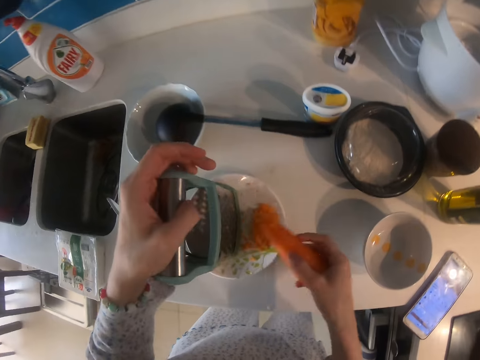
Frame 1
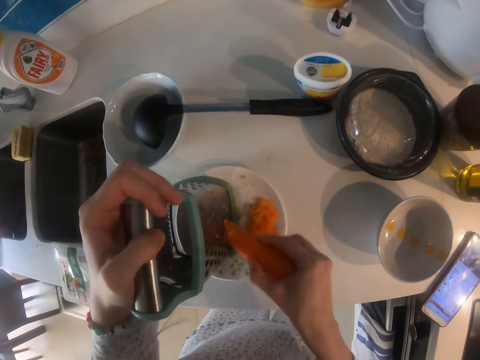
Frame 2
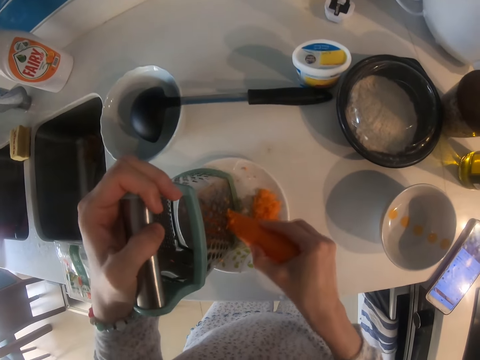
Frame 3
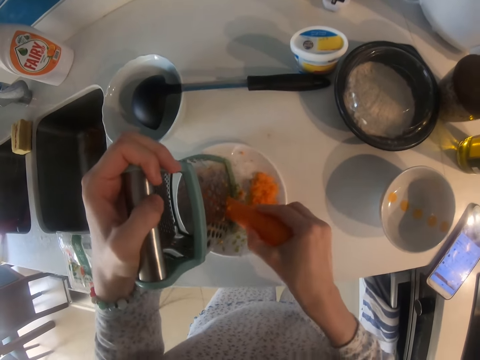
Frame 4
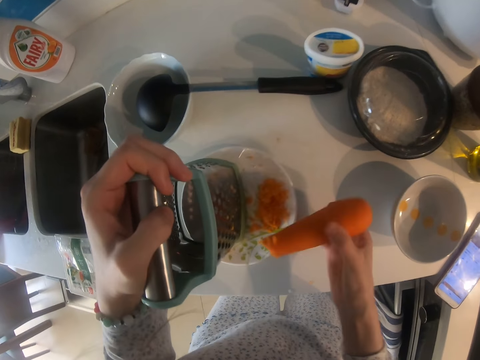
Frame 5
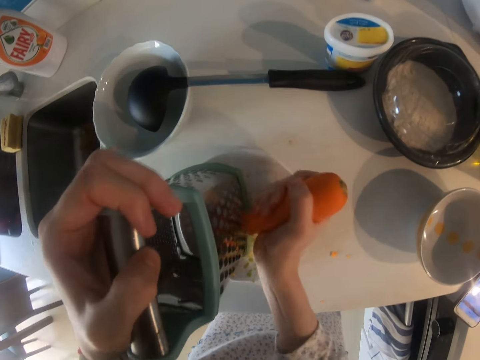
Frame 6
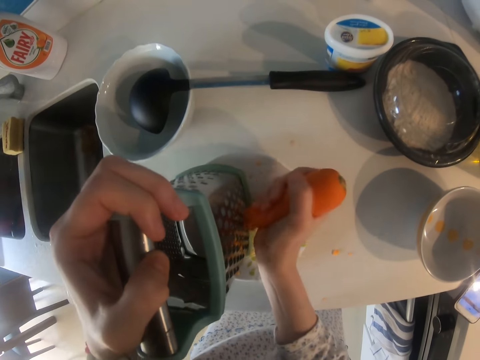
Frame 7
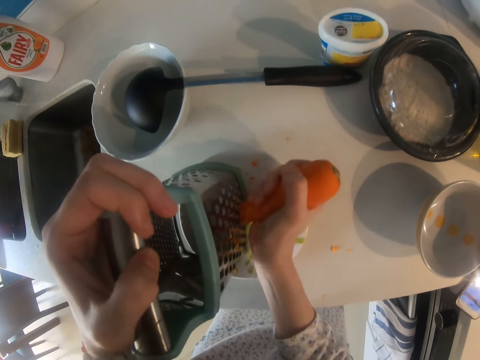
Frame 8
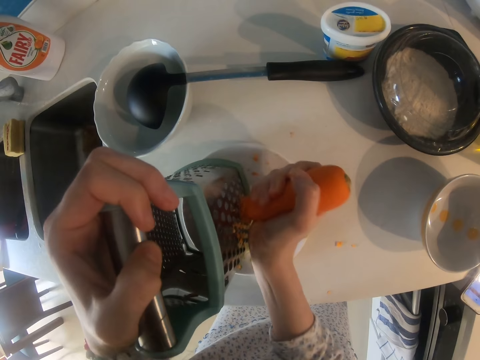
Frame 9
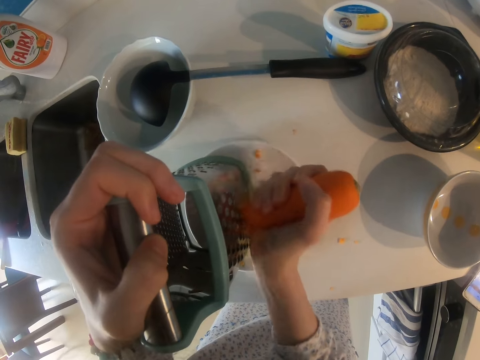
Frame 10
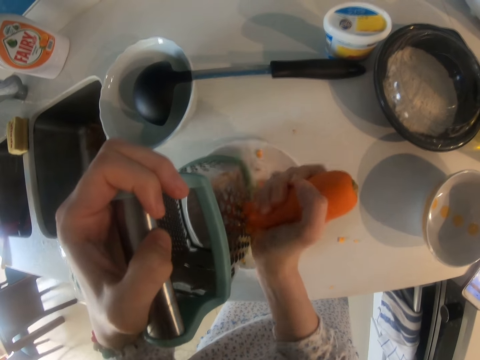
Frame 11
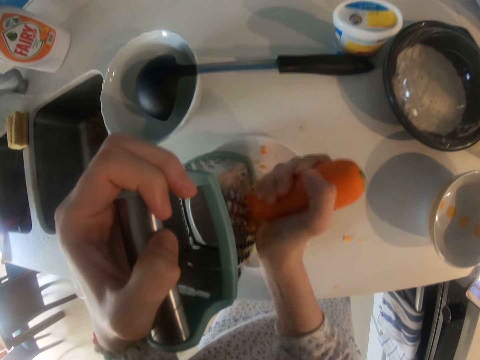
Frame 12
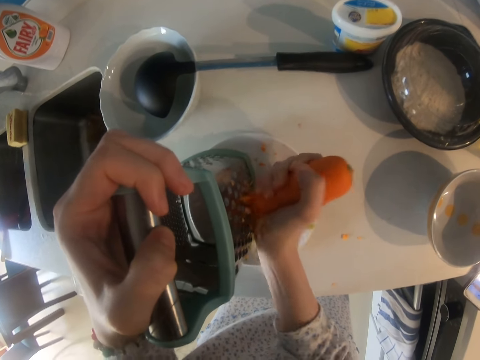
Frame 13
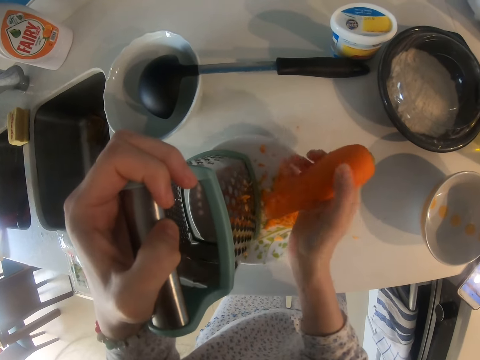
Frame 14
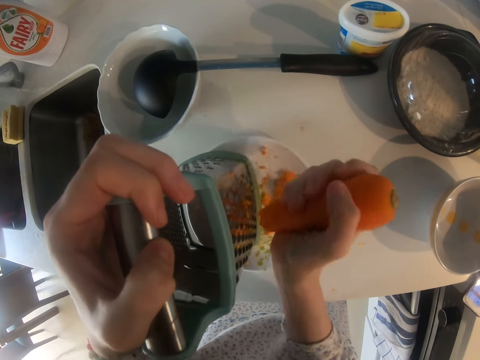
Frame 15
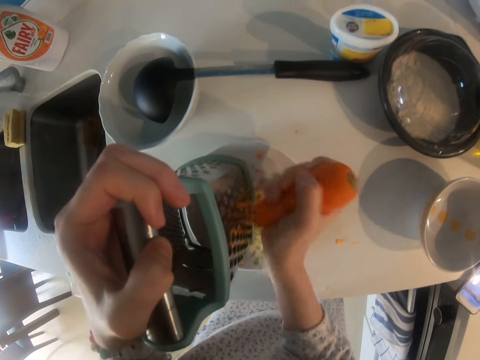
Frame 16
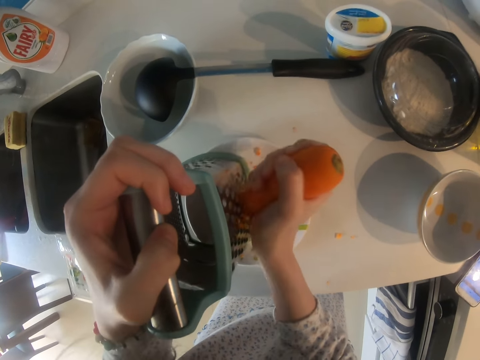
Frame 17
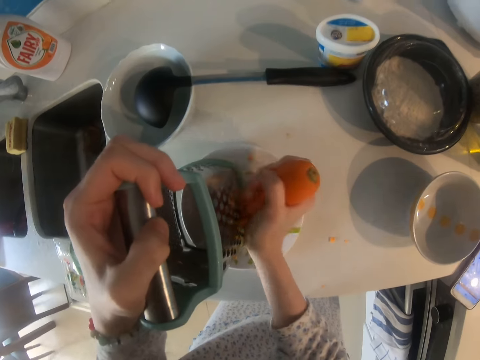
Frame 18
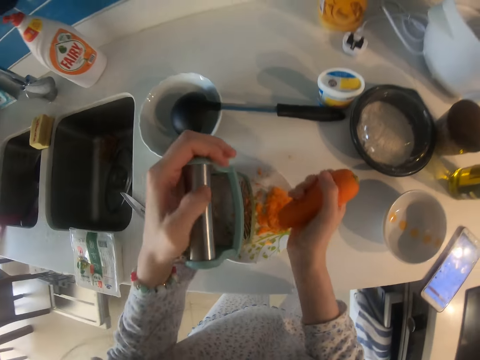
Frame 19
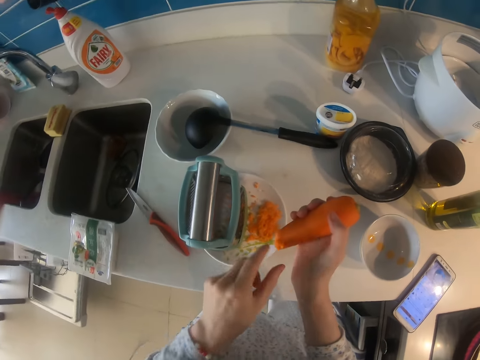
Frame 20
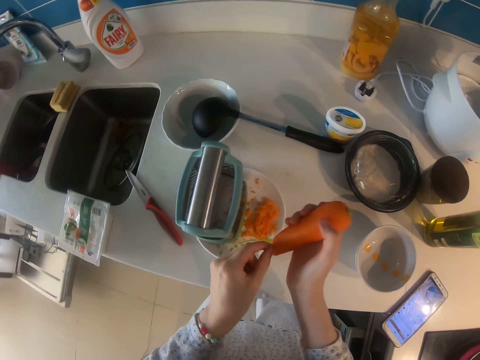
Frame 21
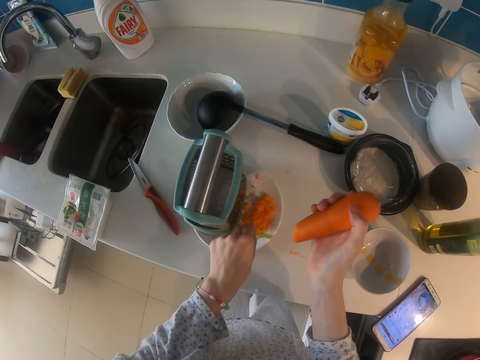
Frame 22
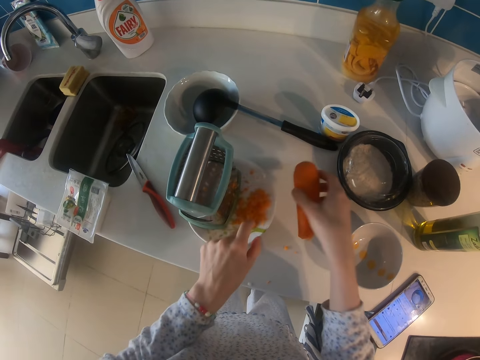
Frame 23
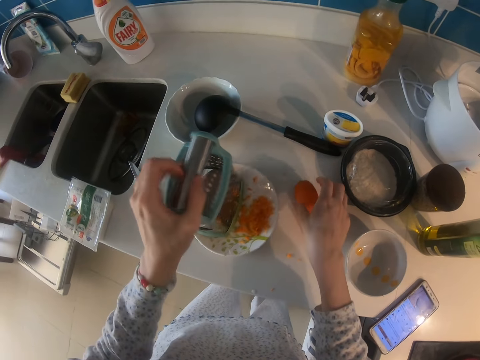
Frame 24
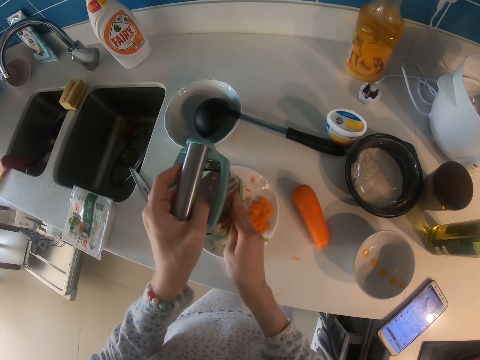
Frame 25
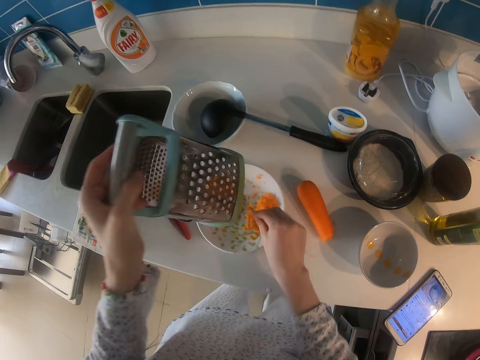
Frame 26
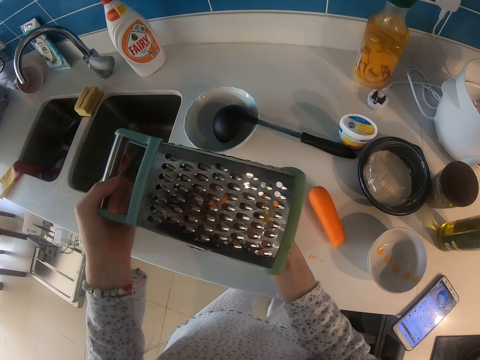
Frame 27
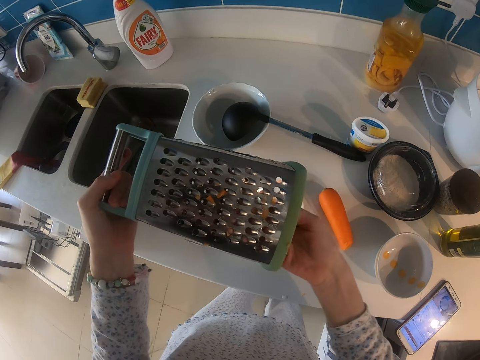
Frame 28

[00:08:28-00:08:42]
The camera wearer picks the carrot. They grate the carrot. They pull a carrot piece. They cut a small piece of carrot with their hand. They put pieces of carrot in the saucer. They put the carrot down. They wipe the grater. They put pieces of carrot in the saucer. They wipe the grater.

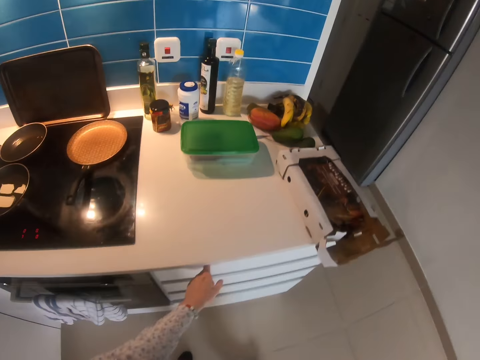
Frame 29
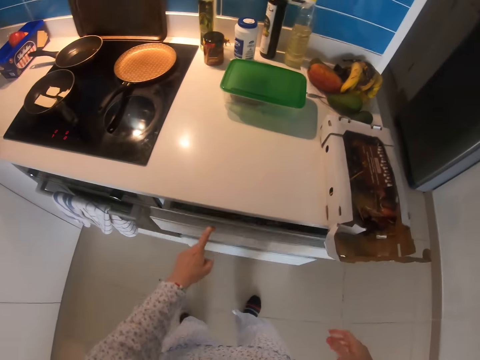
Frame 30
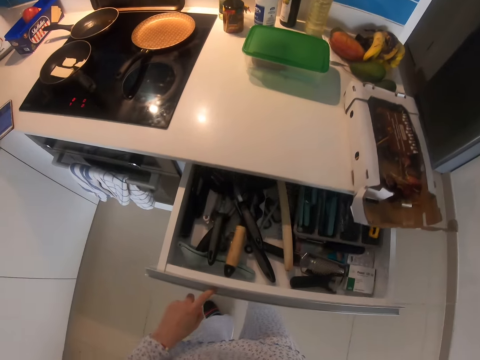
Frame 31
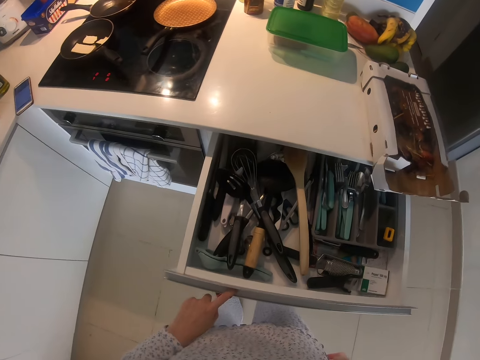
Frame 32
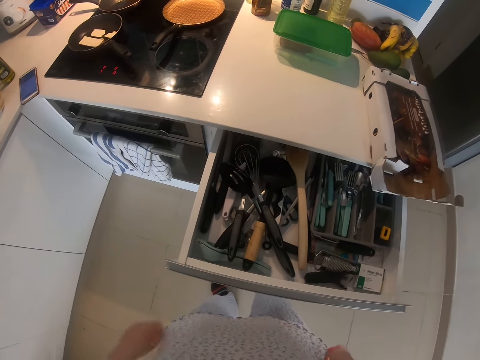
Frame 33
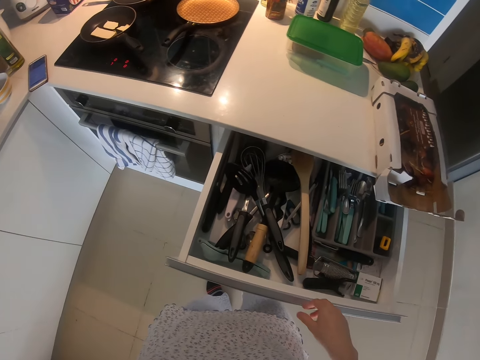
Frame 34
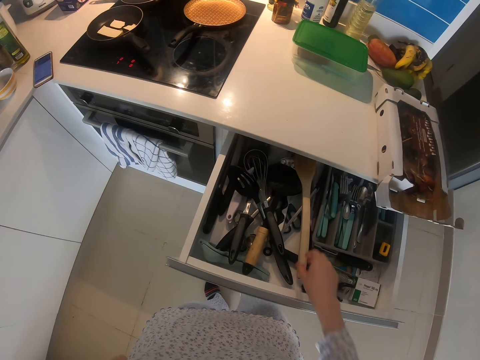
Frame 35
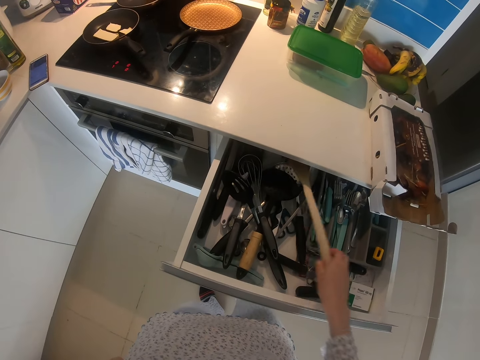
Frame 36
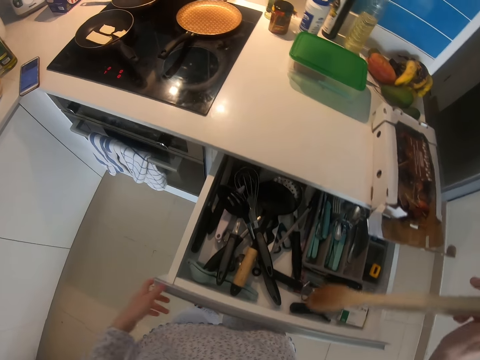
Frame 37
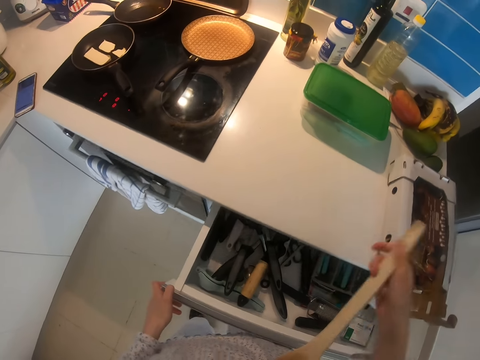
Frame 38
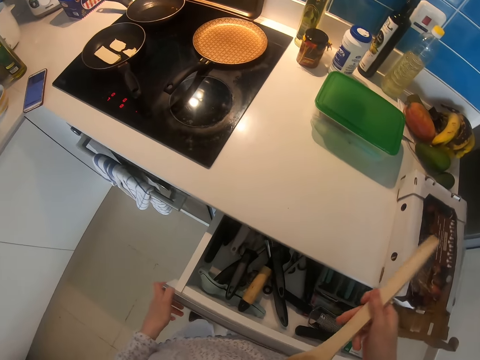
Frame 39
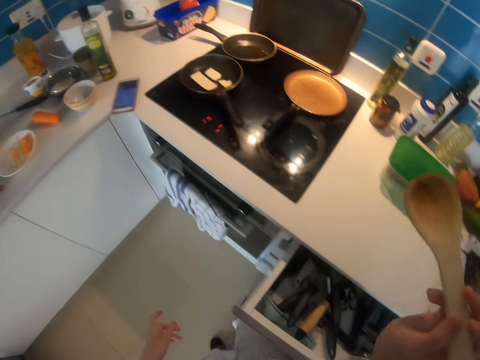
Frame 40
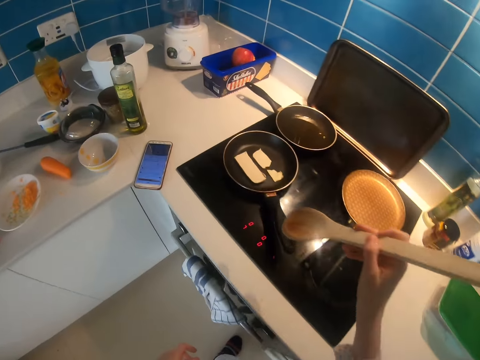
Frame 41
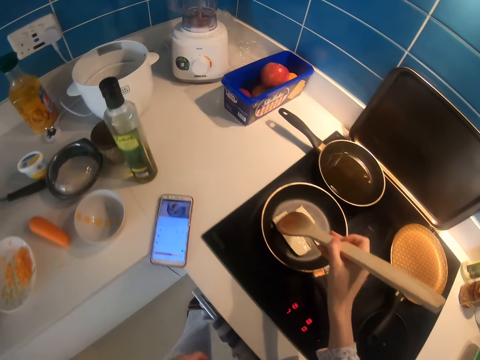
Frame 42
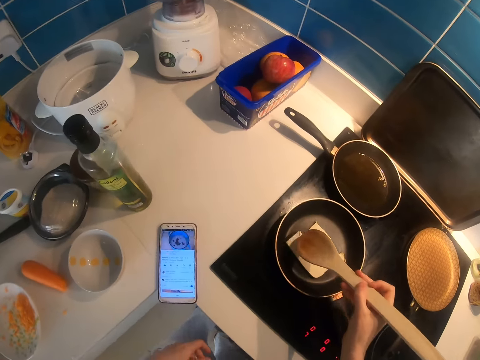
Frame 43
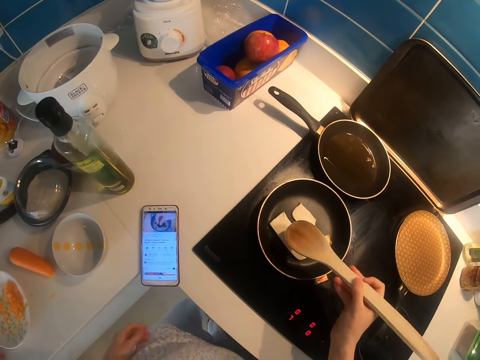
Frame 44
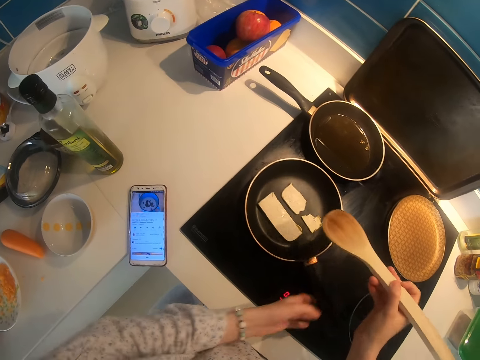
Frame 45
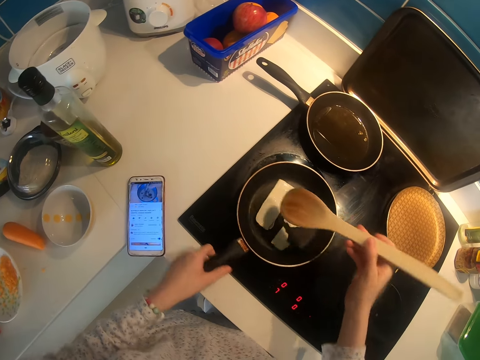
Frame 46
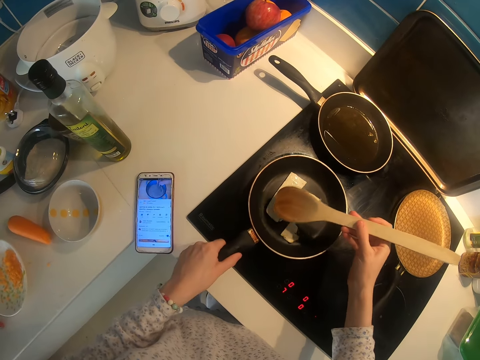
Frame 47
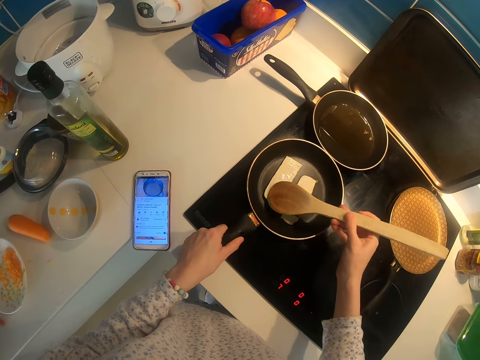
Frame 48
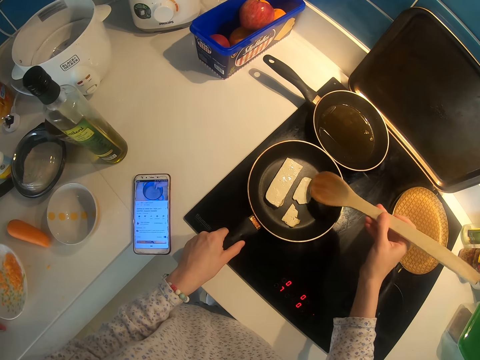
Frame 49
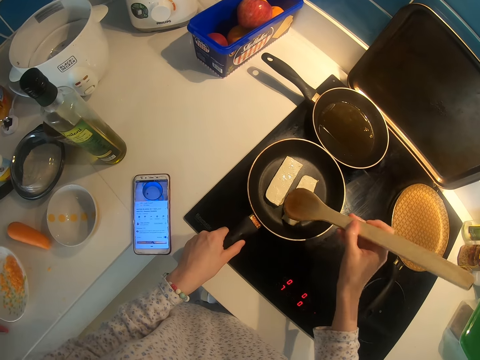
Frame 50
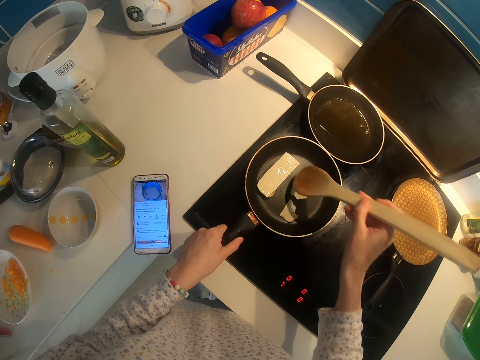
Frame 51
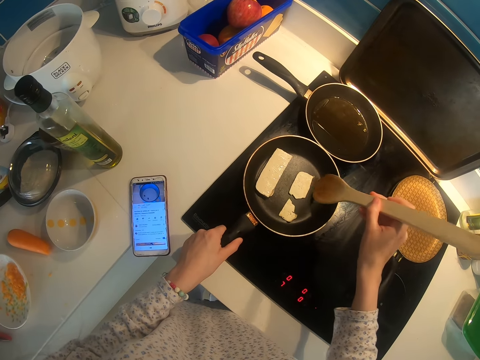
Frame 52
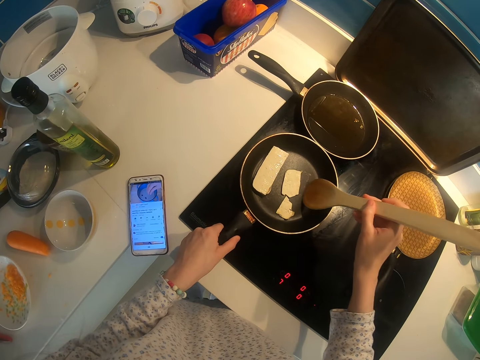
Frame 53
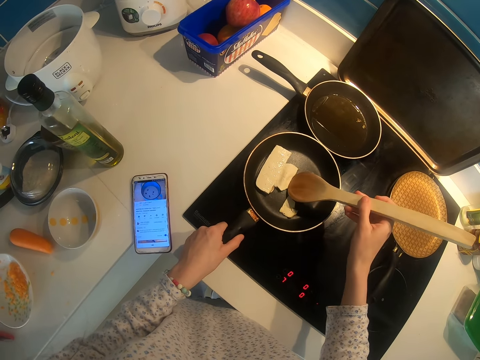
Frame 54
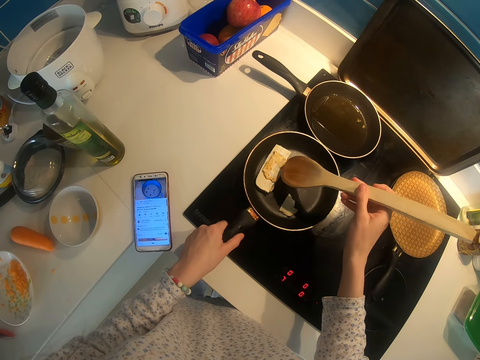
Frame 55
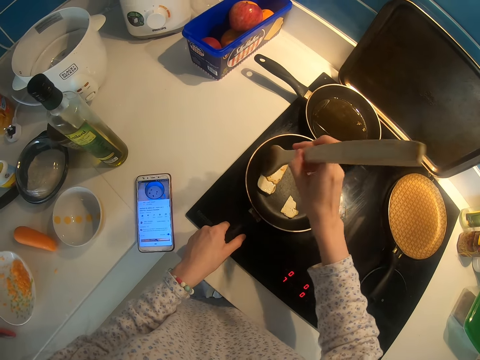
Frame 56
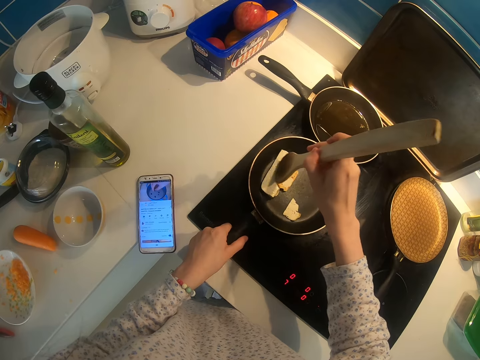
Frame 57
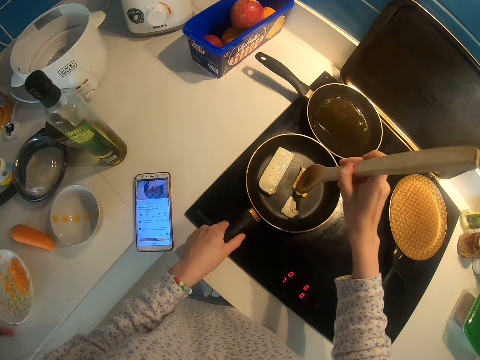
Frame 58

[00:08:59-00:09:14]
The camera wearer walks around. They open a drawer. They pick a cooking stick. They press on the cheese in the pan. They turn food on the pan with the cooking stick. They slightly rotate the pan. They hold the pan handle. They press on the cheese in the pan. They turn pieces of cheese.
